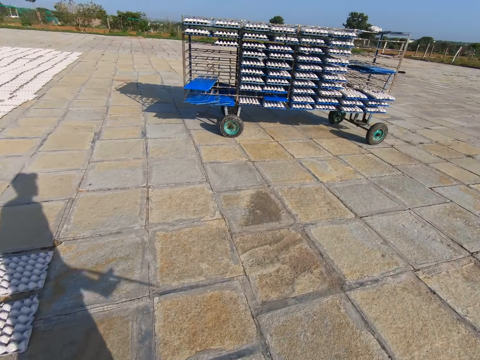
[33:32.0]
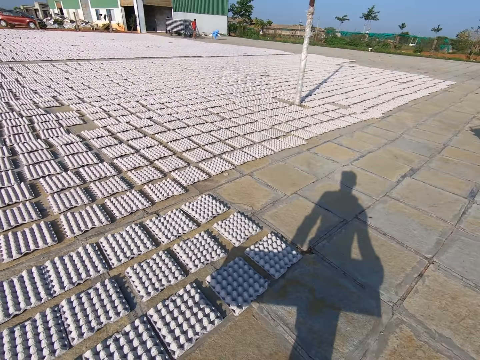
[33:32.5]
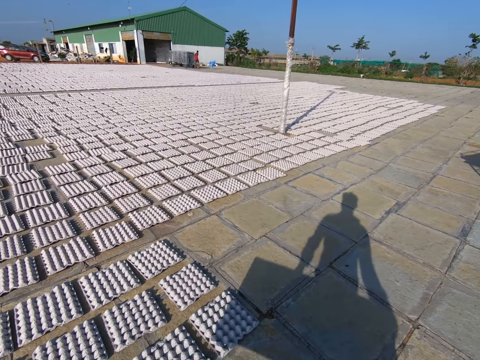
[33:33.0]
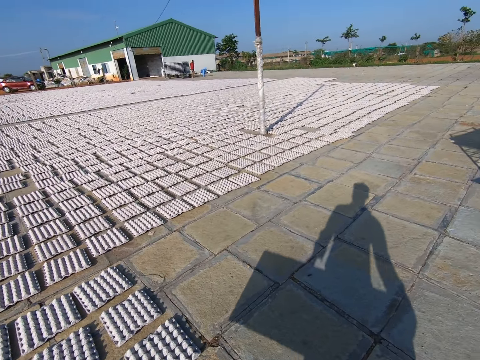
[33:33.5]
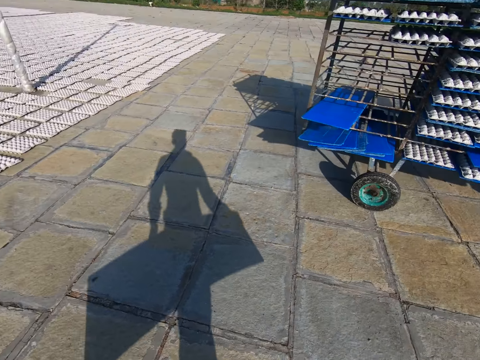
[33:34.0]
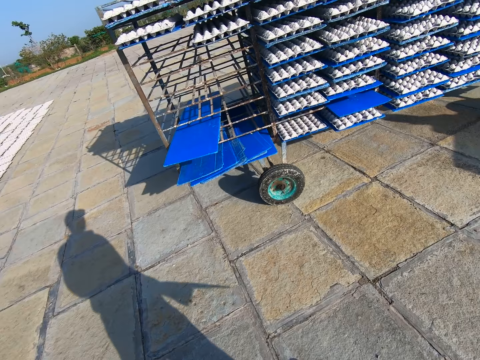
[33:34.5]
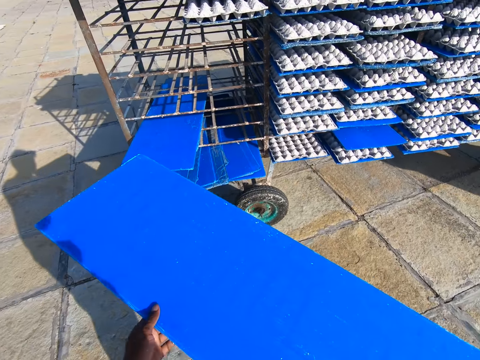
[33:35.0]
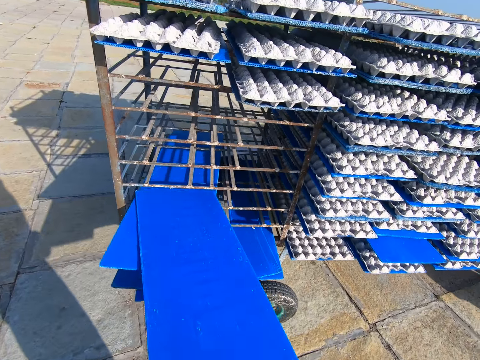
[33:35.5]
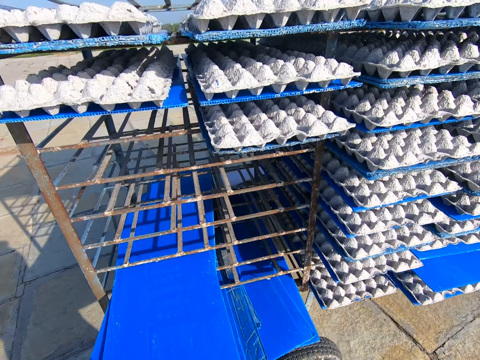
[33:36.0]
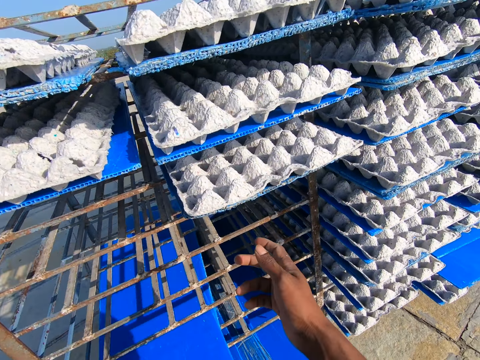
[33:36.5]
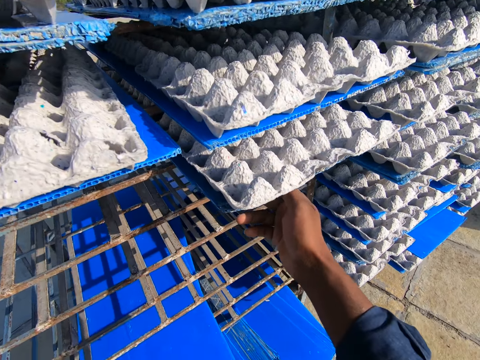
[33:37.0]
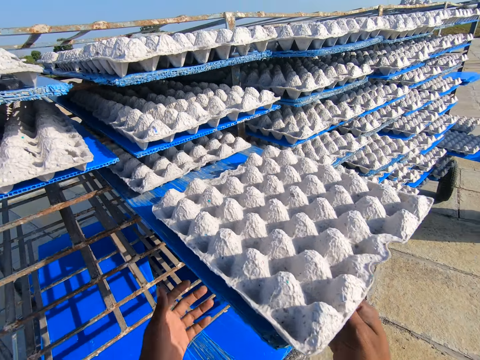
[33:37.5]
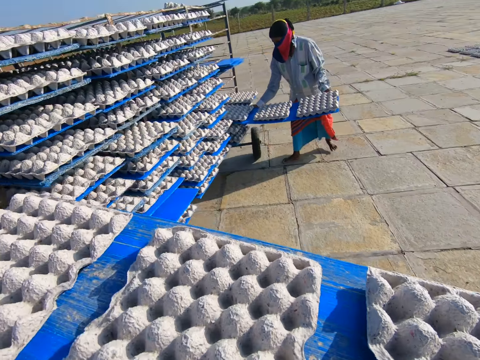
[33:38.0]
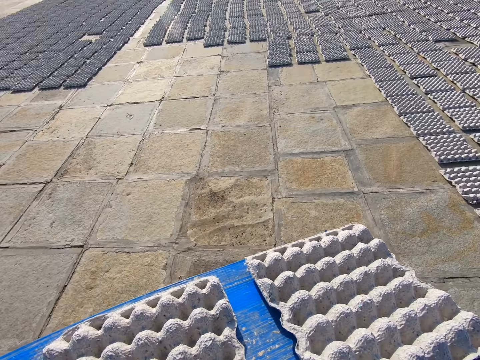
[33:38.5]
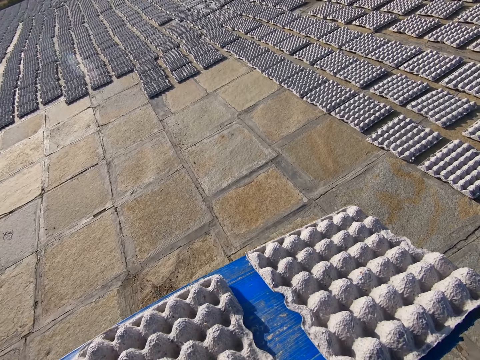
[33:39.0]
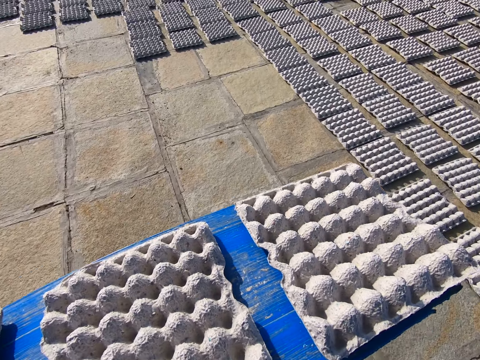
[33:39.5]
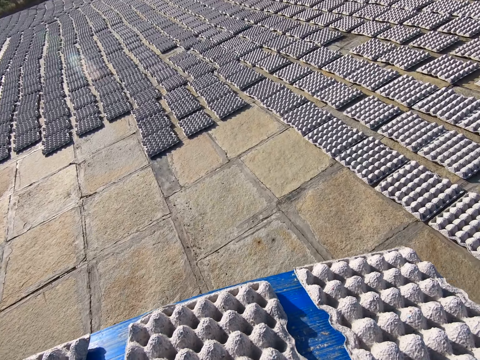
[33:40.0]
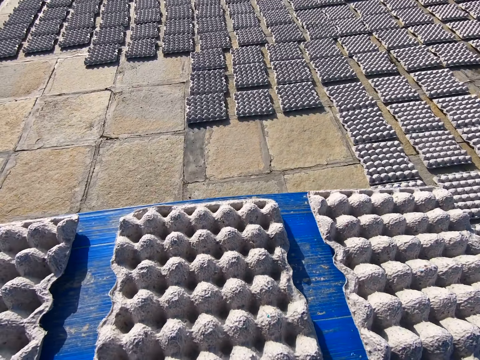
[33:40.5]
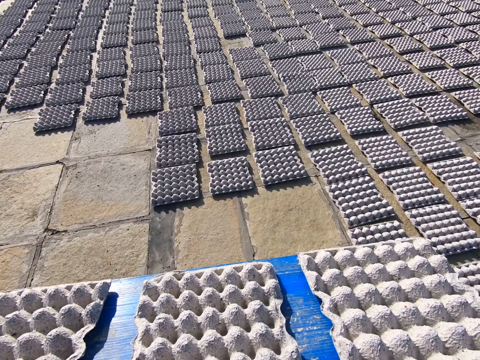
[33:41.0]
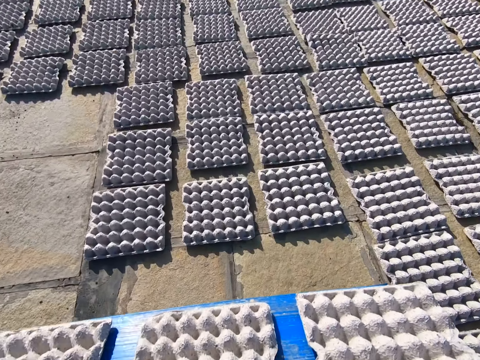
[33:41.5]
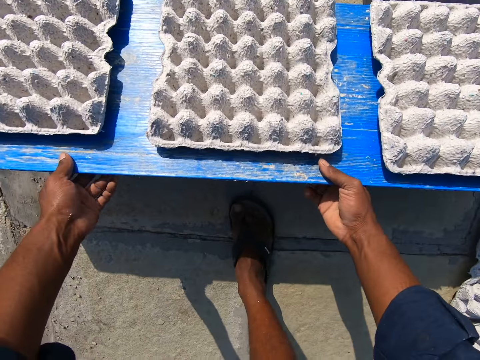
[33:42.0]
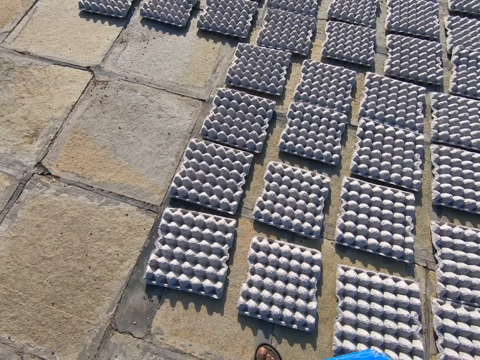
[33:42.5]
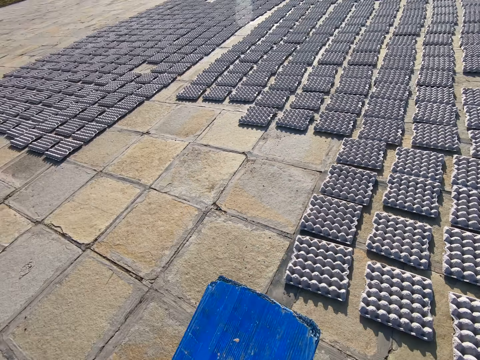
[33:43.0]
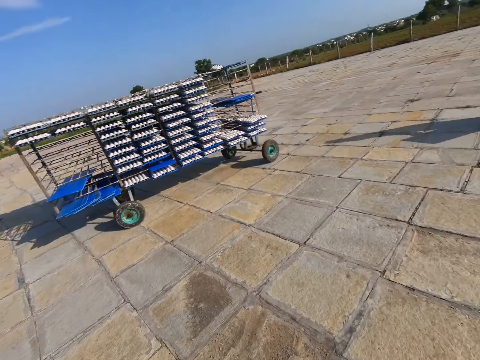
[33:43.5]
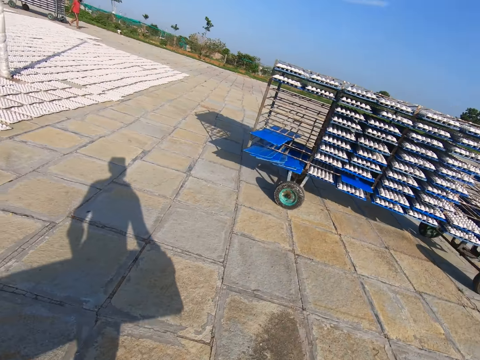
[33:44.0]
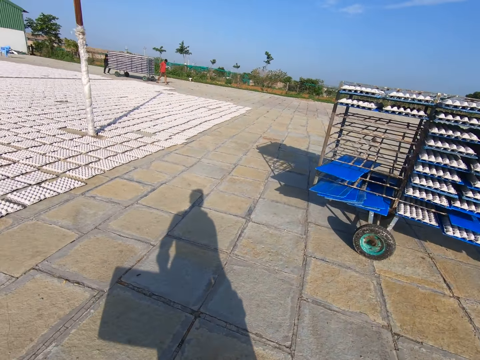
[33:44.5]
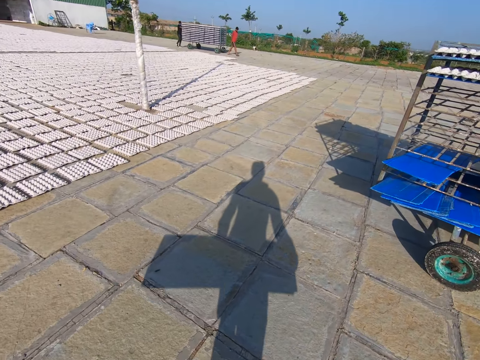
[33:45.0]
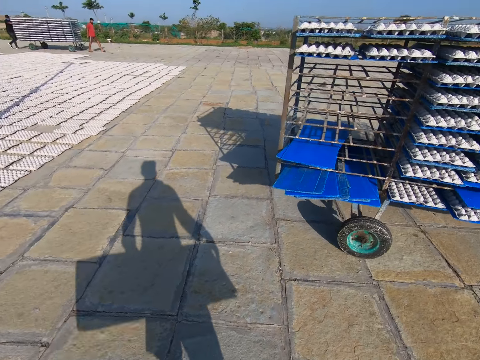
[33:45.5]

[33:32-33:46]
A woman puts egg trays down. The camera wearer walks towards the rack of egg crates. They push the board in the rack of egg crates with both hands, put a tray on the trolley, and pull a board of egg crates from the rack of egg crates with both hands. The woman pulls a board of egg crates from the rack of egg crates with both hands. The camera wearer picks the tray with egg trays. The woman picks a tray with egg trays. The camera wearer walks towards the egg crates on the floor. They drop the egg crates or egg trays on the floor from the board in both hands. They turn around and walk towards the rack of egg crates. The woman carries the tray.

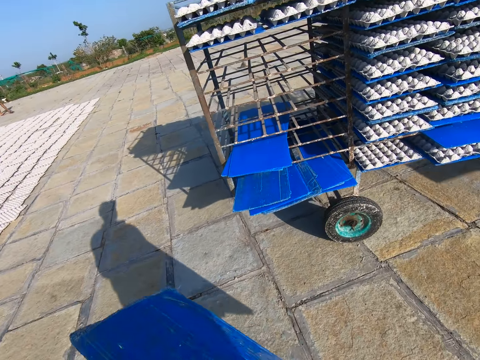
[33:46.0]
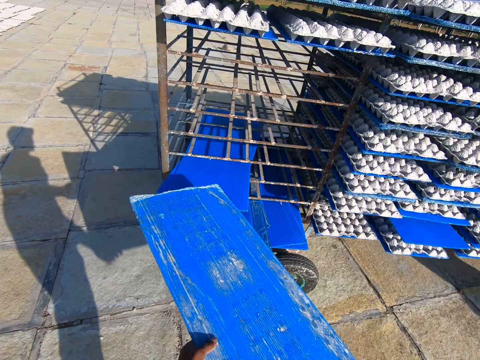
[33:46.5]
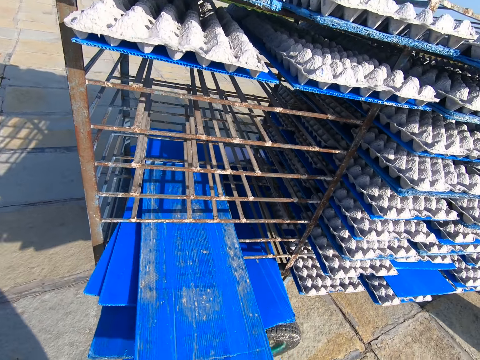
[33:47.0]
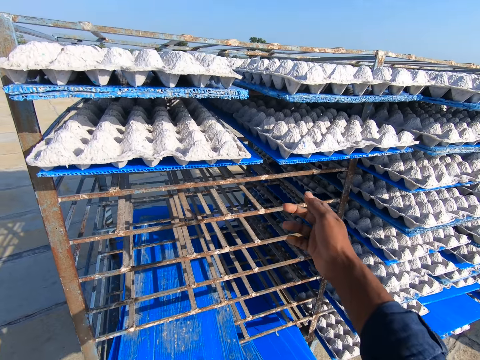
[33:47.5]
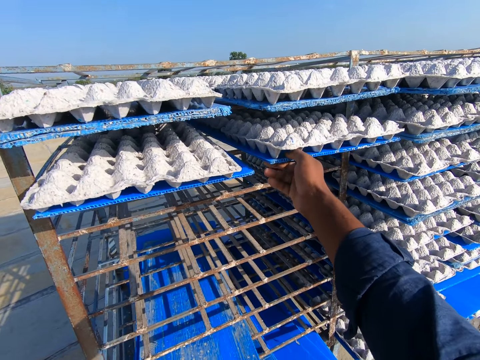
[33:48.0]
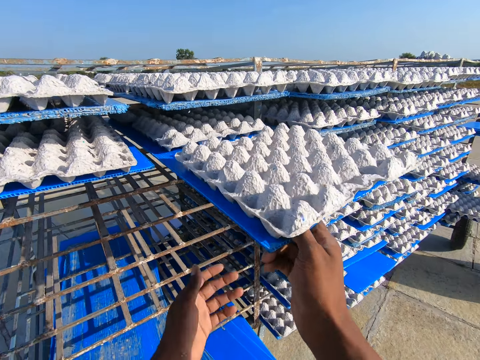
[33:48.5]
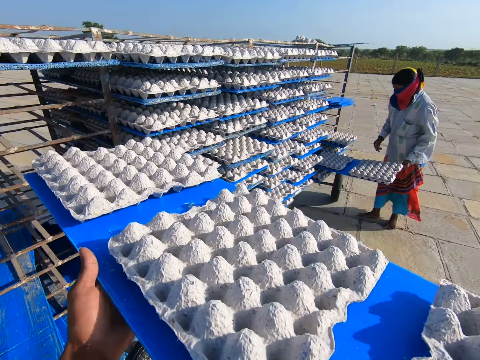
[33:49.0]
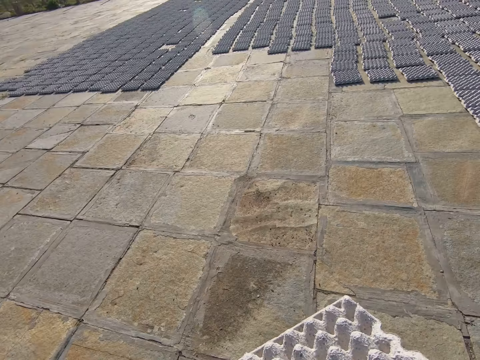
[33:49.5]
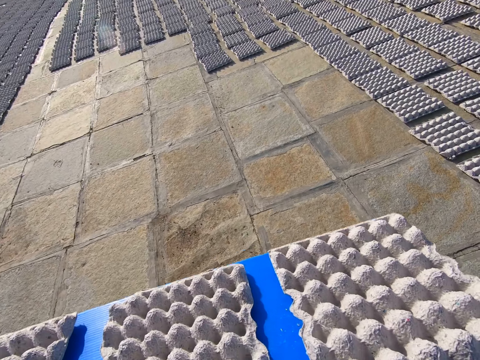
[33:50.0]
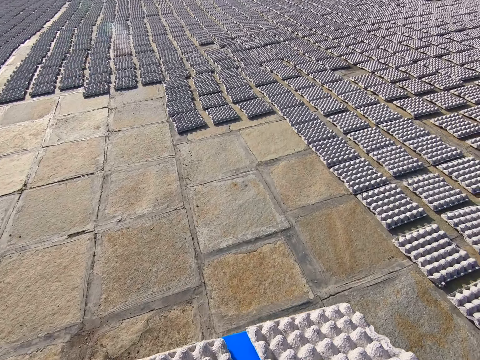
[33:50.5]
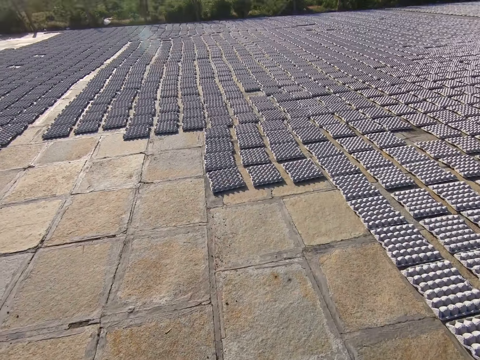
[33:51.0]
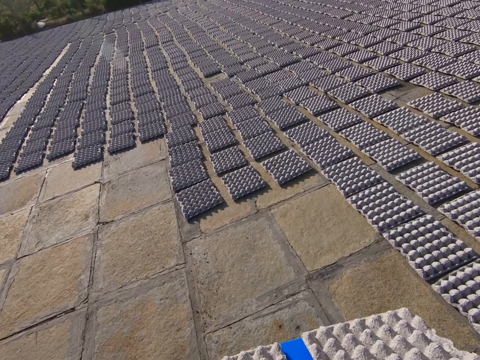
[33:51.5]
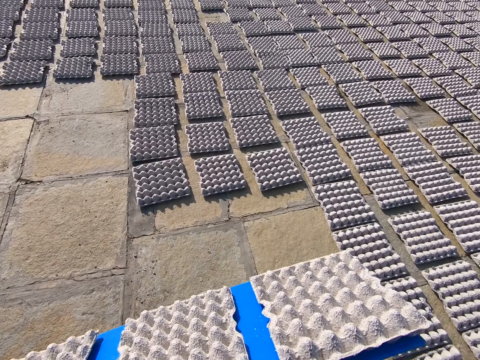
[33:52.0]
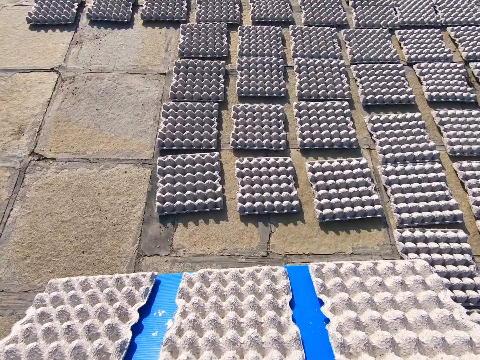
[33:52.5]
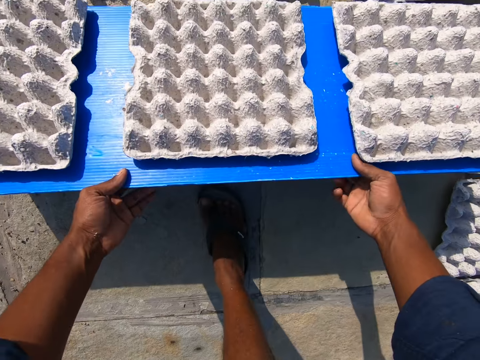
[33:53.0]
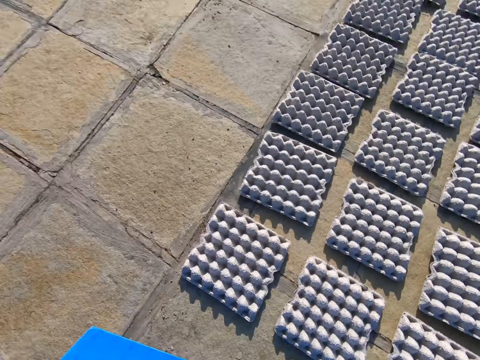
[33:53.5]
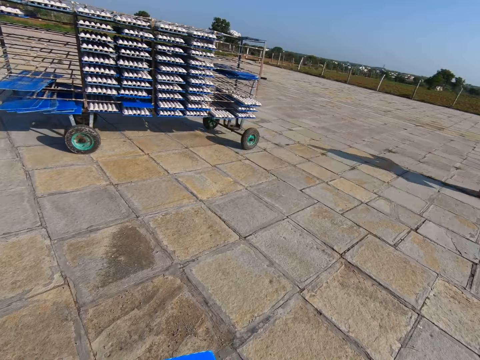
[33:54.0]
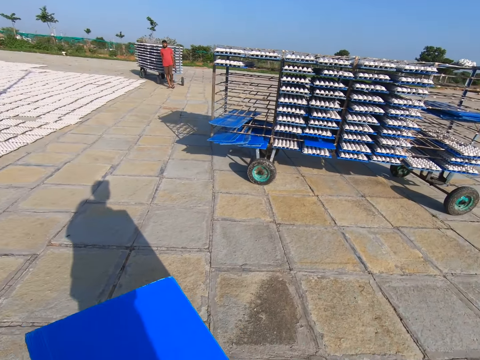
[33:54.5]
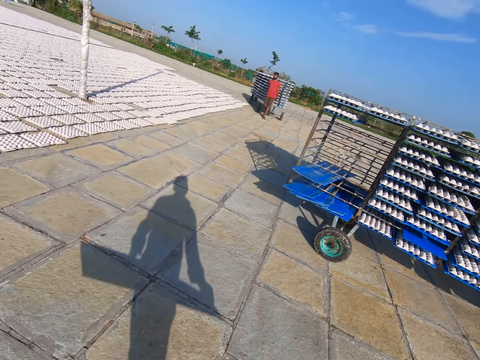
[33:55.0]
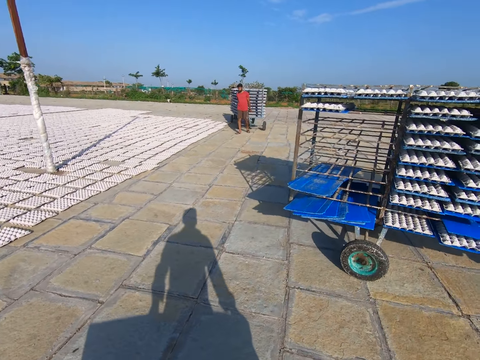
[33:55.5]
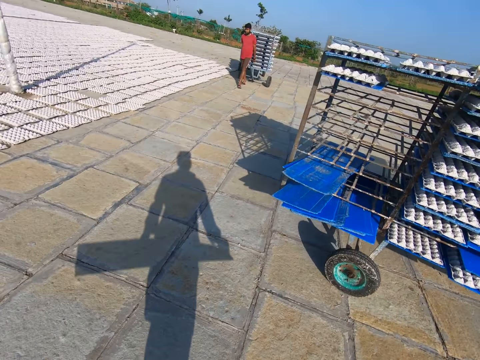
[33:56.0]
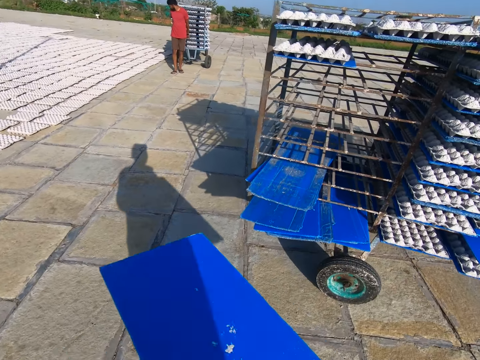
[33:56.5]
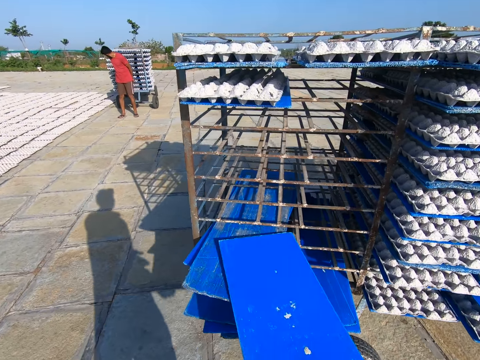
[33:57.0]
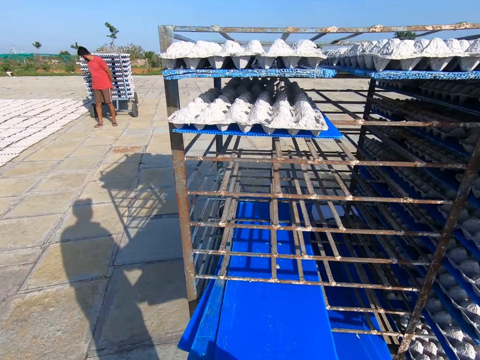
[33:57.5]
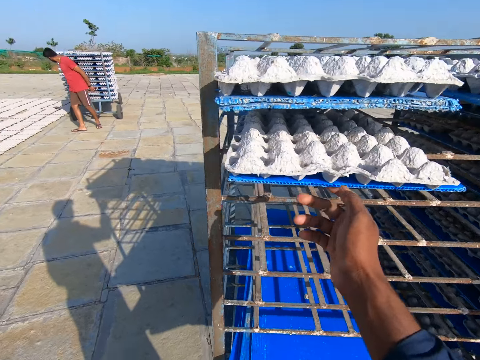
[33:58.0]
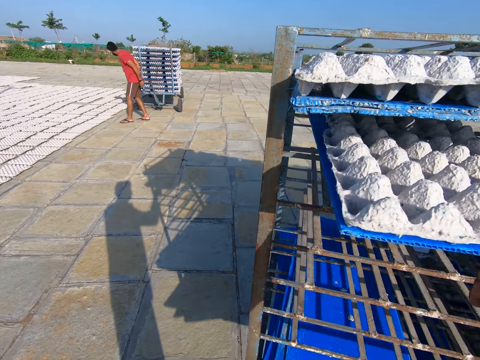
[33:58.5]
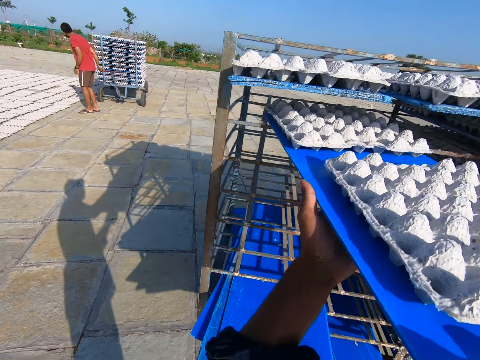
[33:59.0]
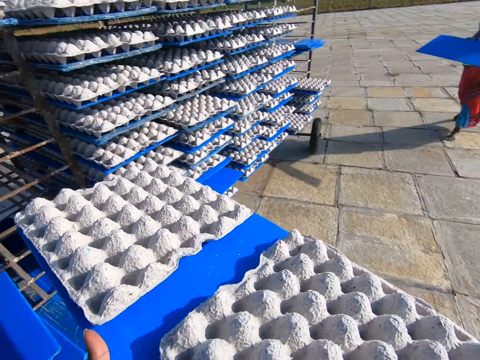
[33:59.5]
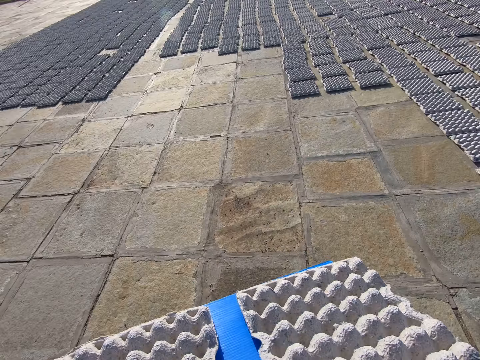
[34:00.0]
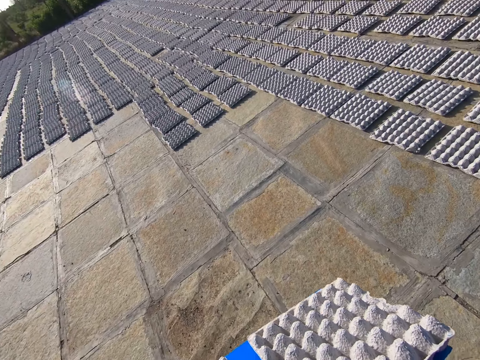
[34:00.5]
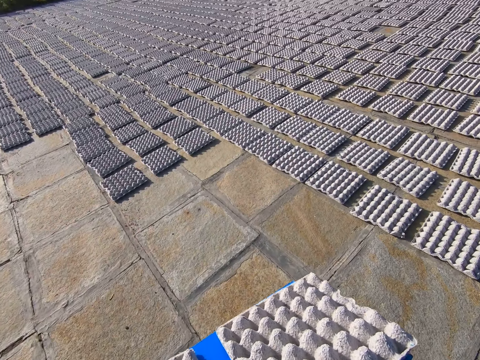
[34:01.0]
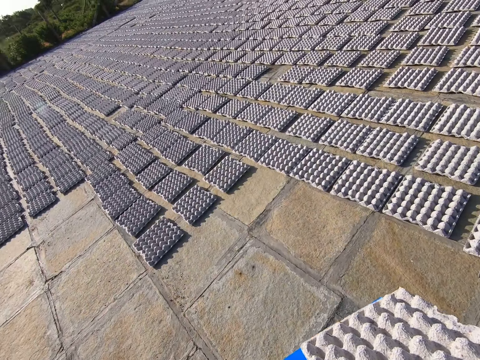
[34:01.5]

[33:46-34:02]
The camera wearer pushes the board in the rack of egg crates with both hands. They pull the board of egg crates from the rack of egg crates with both hands. A person picks up a tray or board with egg. The camera wearer walks towards the egg crates on the floor. They drop the egg crates on the floor from the board in both hands. They walk towards the rack of egg crates and turn around. The person walks around. A man pulls the rack of egg crates with the handle in his left hand. The camera wearer pushes the board in the rack of egg crates with both hands. They pull the board of egg crates from the rack of egg crates with both hands. The person carries the tray. The camera wearer walks towards the egg crates on the floor.
